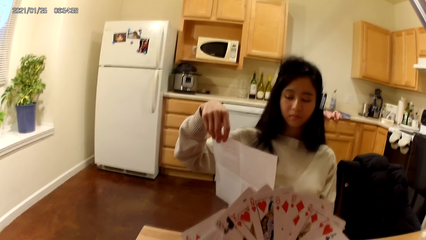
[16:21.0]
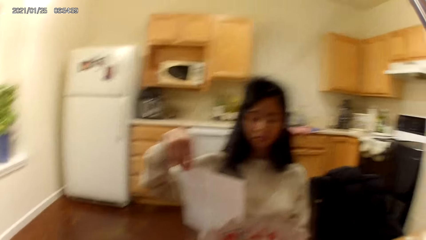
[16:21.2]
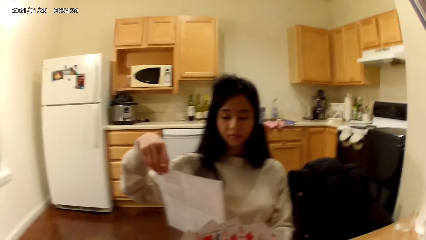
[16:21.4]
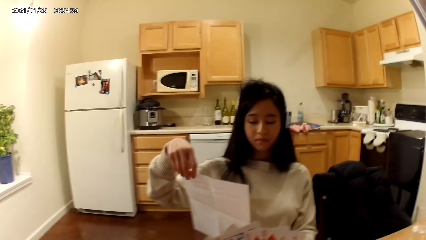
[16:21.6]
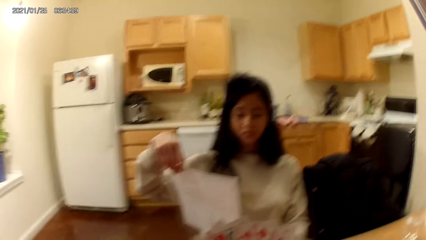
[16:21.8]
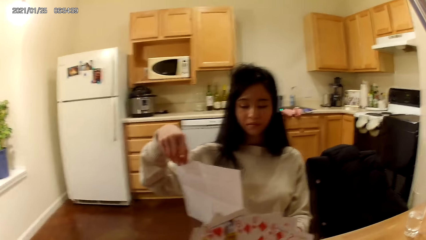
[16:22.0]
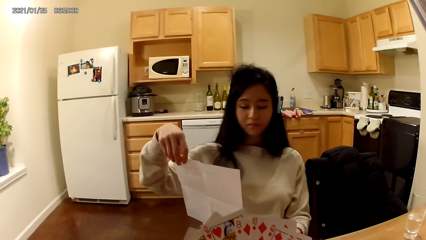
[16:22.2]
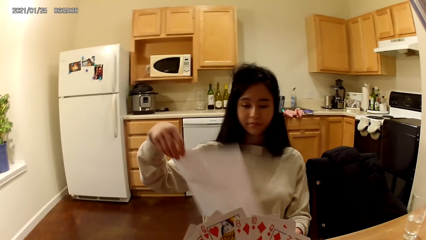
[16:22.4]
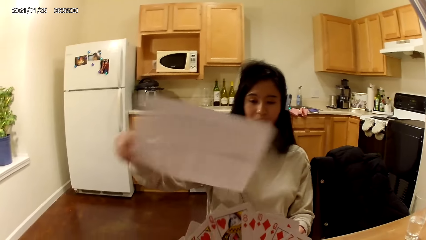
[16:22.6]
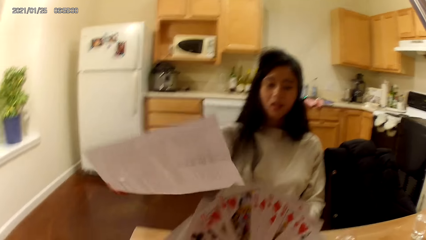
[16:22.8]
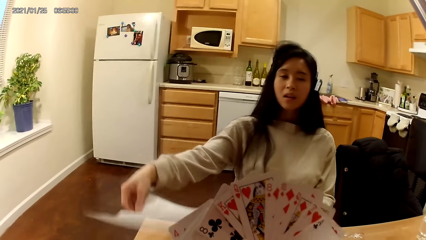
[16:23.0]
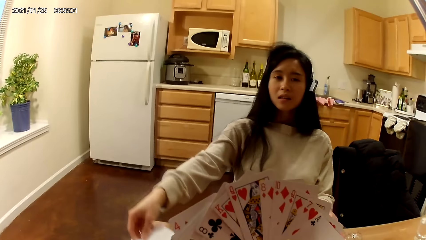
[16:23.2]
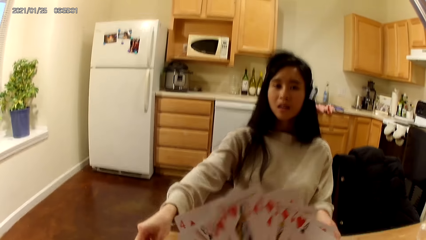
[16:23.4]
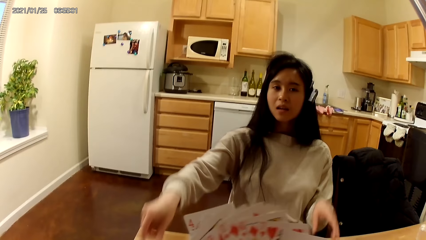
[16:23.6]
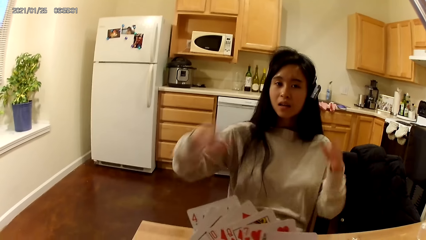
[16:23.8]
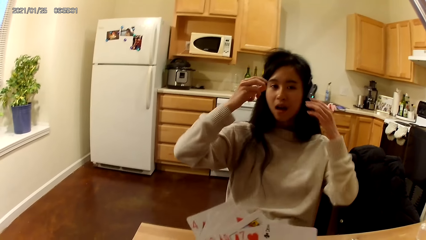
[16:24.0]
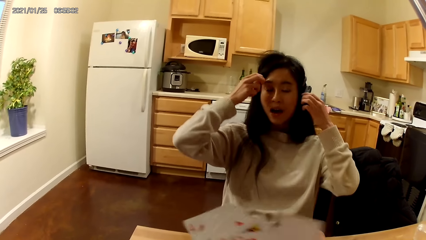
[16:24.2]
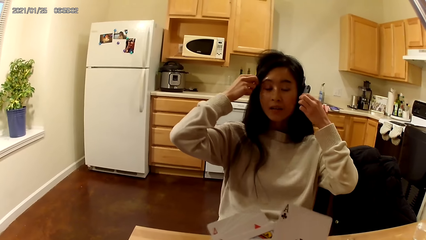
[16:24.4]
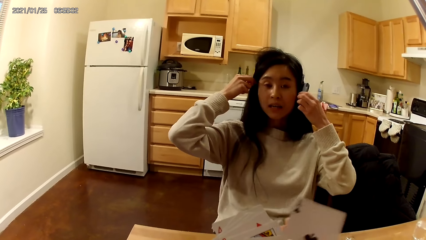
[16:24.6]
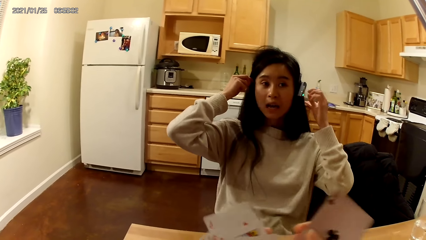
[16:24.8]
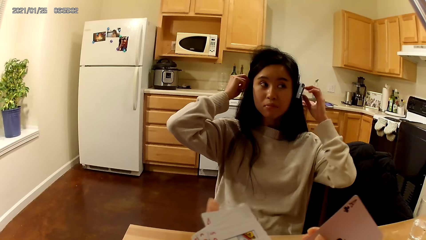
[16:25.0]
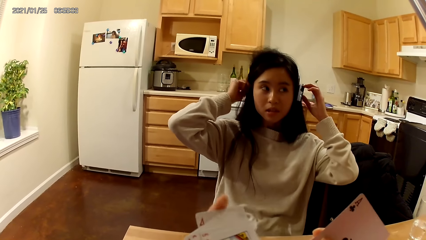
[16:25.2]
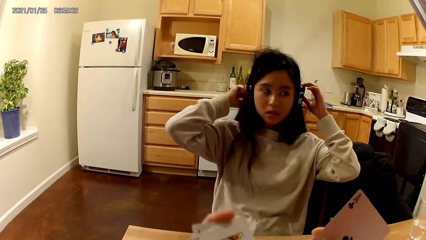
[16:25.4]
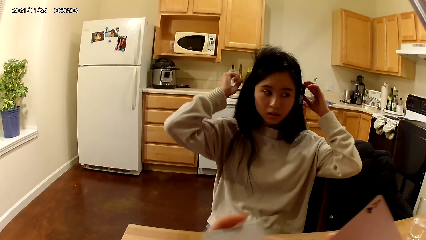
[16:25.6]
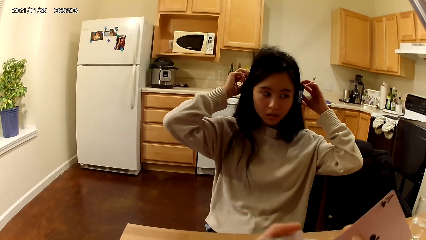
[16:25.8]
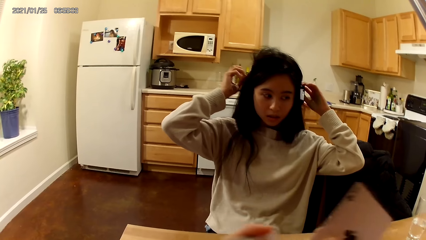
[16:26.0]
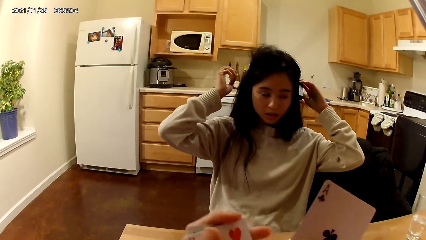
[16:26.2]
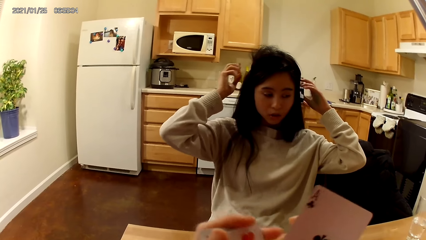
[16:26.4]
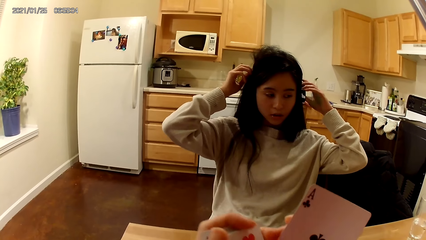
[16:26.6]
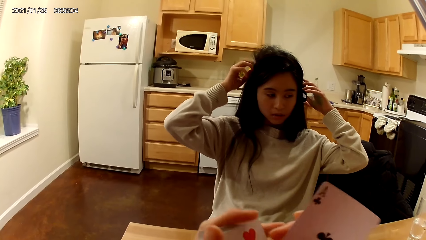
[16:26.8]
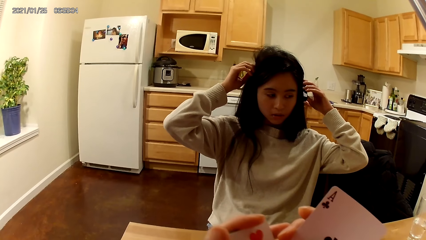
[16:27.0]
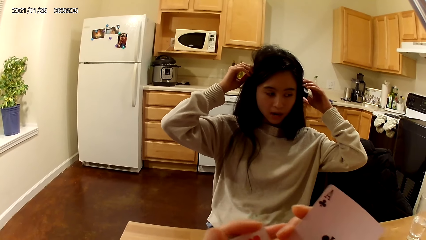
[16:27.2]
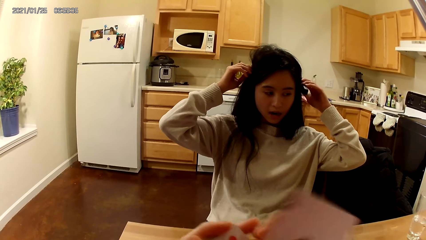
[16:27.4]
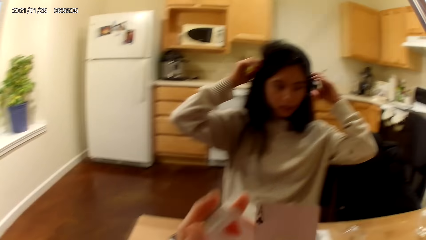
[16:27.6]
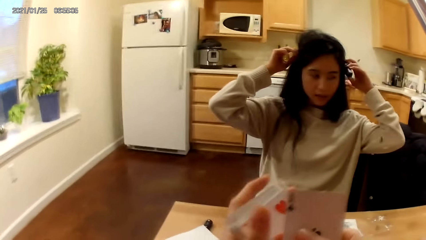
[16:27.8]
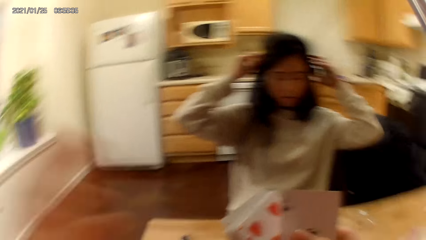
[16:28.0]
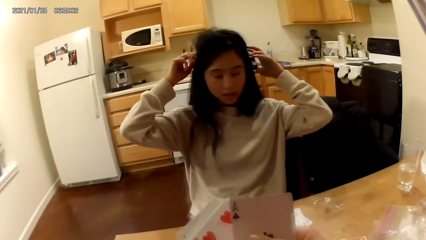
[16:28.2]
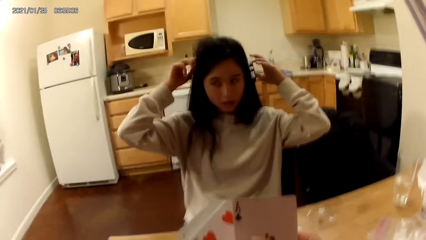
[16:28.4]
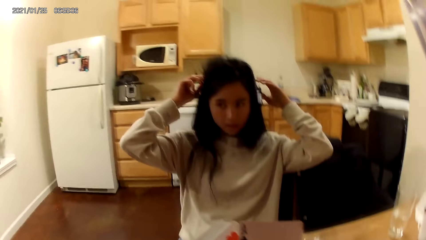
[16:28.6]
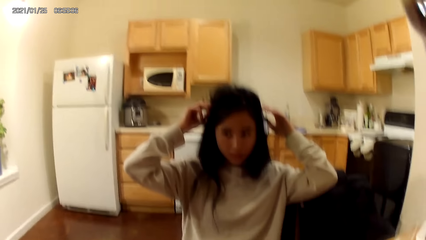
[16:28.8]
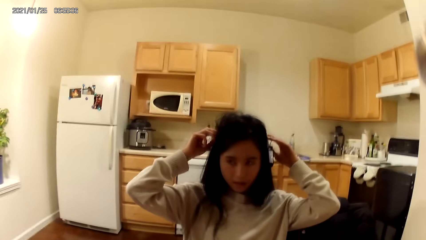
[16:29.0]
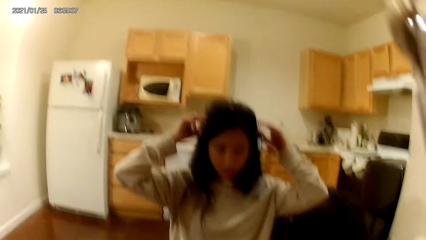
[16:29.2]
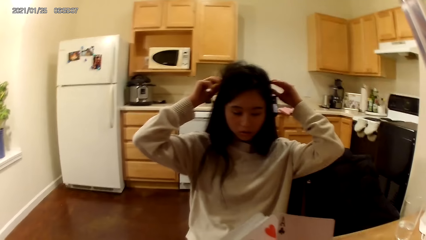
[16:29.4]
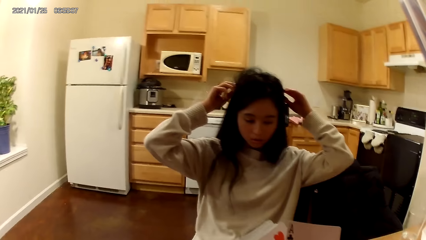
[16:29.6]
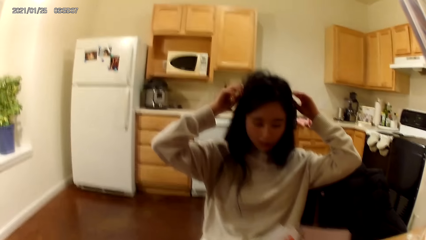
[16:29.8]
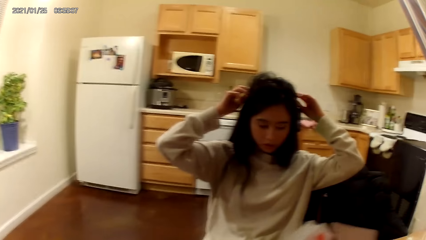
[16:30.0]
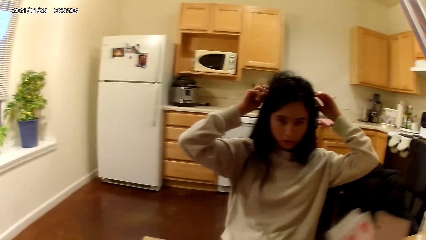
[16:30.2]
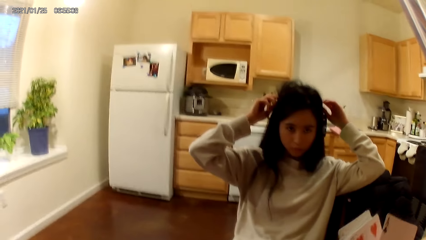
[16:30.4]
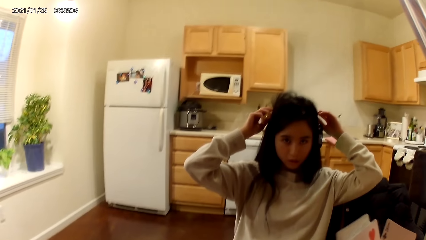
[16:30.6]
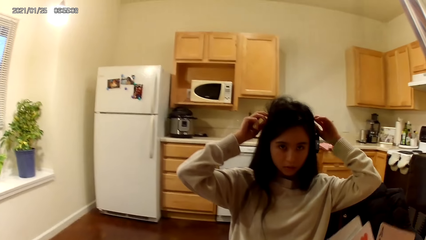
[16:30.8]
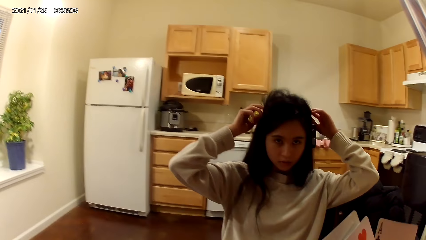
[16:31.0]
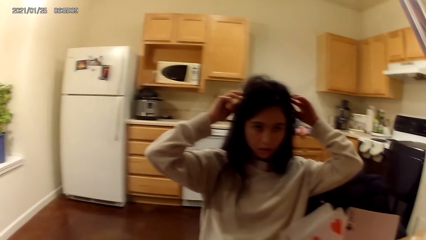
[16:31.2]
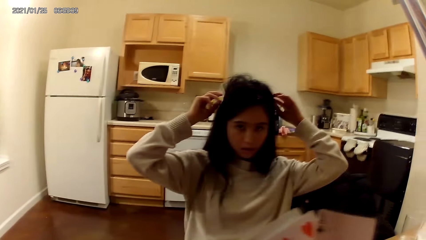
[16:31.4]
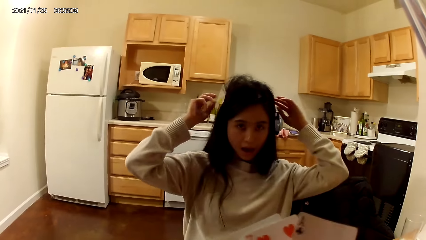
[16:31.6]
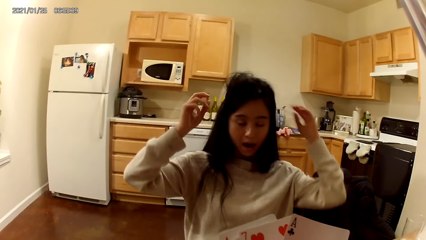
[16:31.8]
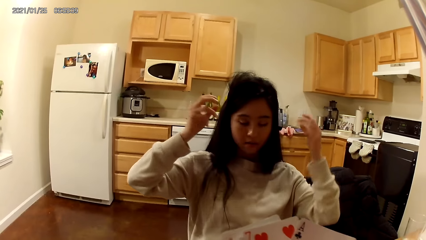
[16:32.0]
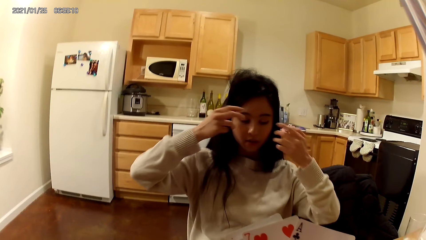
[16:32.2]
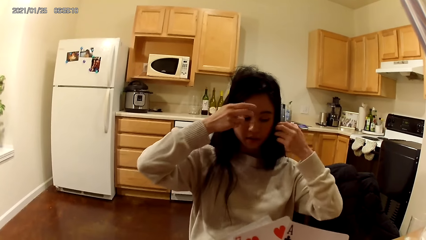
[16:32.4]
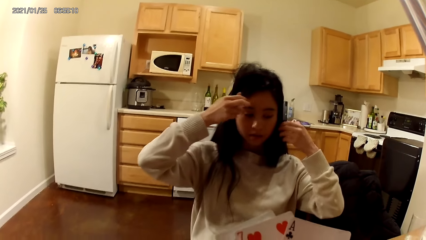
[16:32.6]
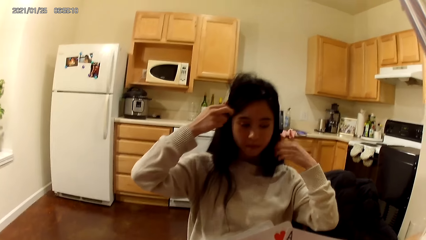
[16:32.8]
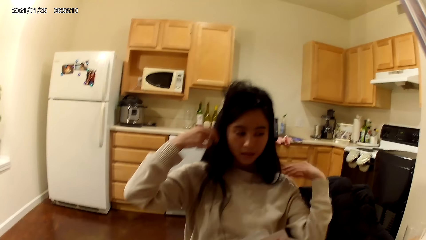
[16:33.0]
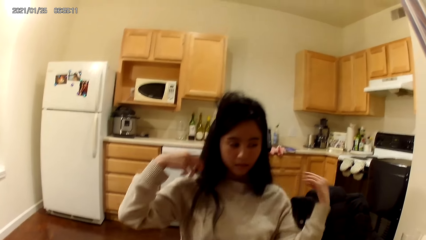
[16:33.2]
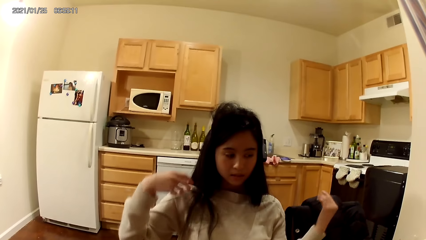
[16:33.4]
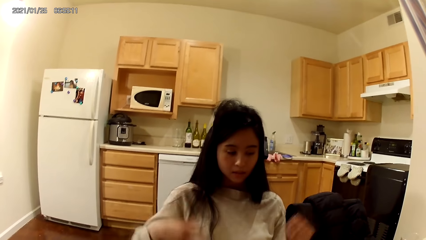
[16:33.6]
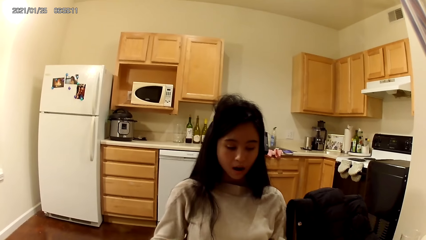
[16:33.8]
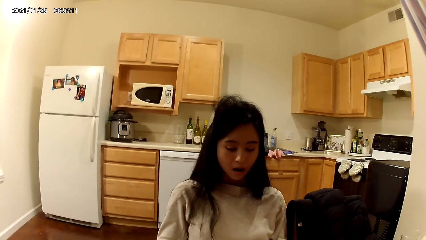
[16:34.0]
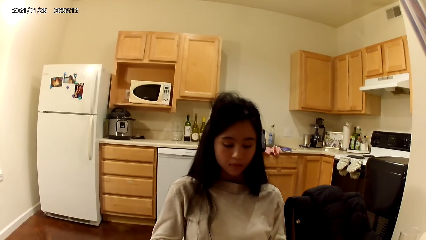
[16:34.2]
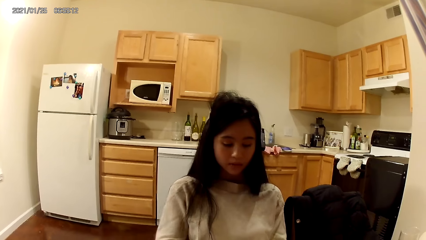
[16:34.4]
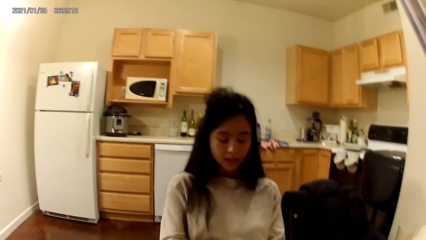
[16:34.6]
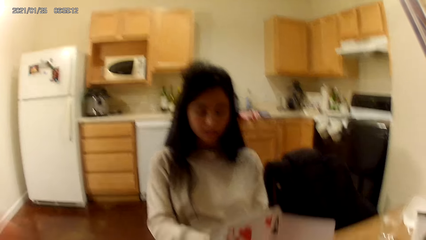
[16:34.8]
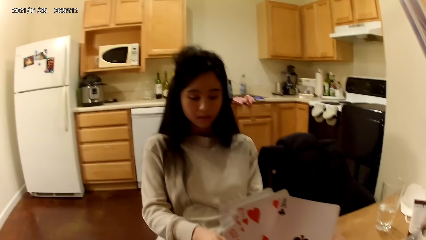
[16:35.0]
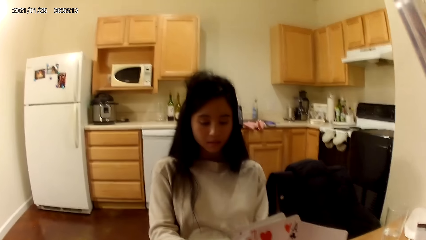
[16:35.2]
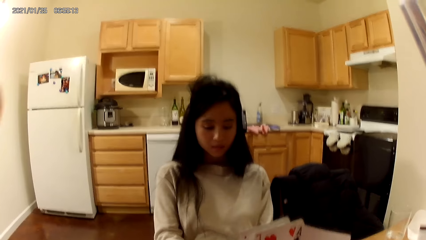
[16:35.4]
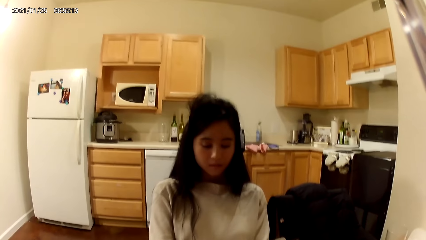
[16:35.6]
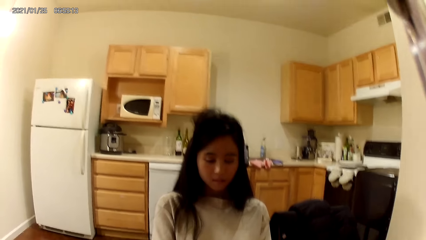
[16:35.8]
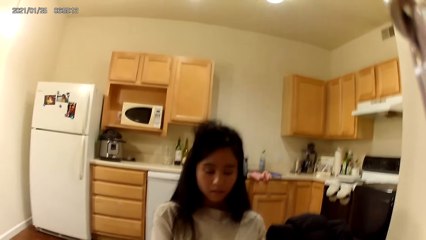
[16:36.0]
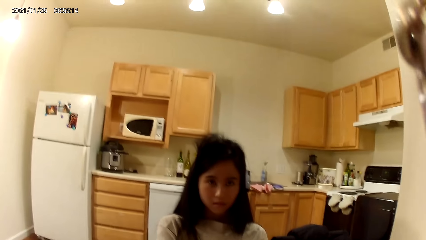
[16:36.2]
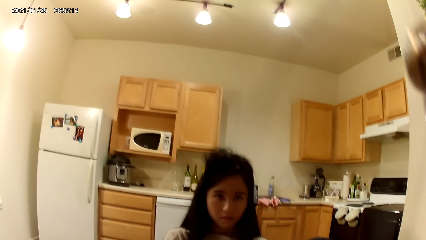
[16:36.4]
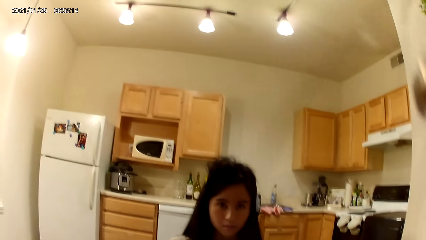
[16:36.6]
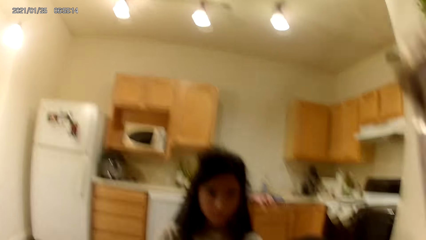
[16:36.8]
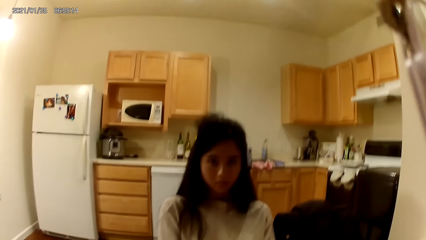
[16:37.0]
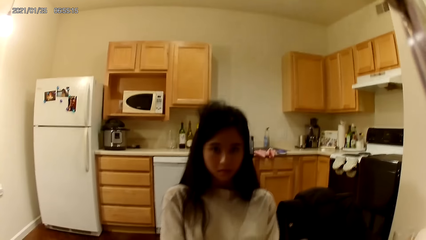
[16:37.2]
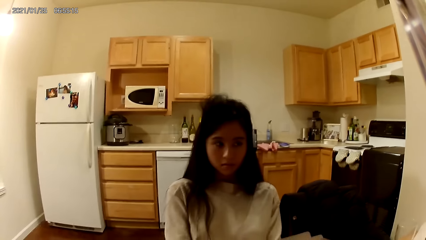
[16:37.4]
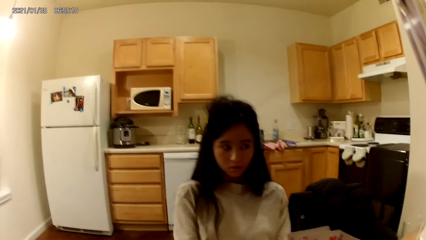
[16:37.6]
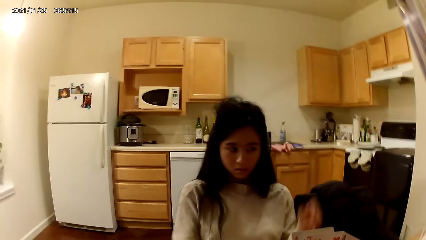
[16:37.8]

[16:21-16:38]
The woman places the paper on the dining table with her left hand. She adjusts her headset with her hands. She moves her camera on her head with a hand. The camera wearer moves a hand. The woman lowers her hands.
